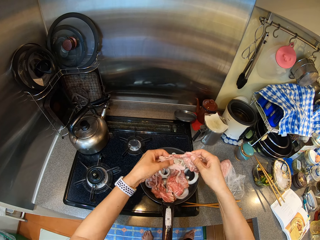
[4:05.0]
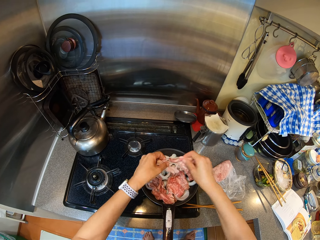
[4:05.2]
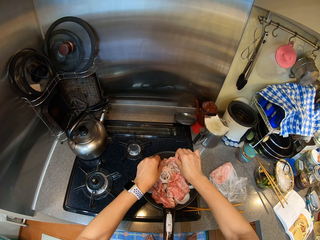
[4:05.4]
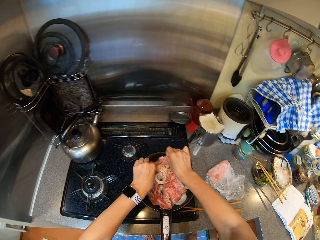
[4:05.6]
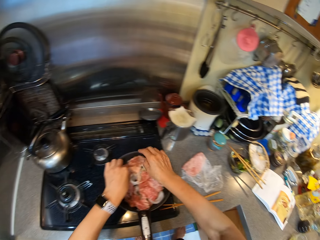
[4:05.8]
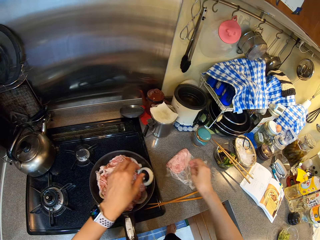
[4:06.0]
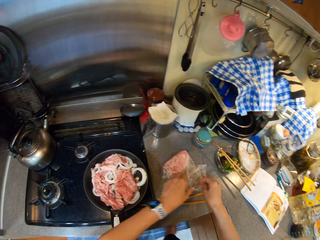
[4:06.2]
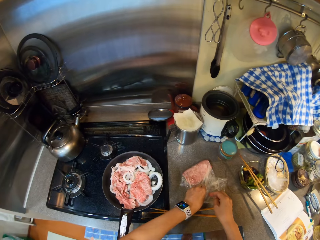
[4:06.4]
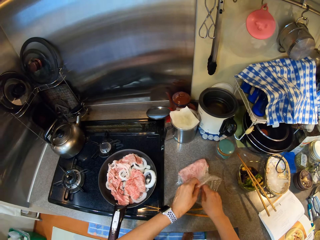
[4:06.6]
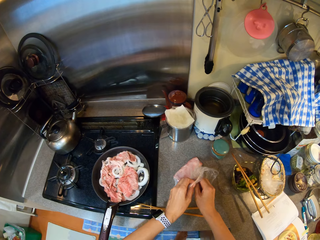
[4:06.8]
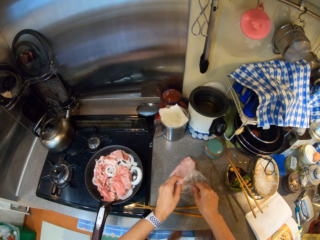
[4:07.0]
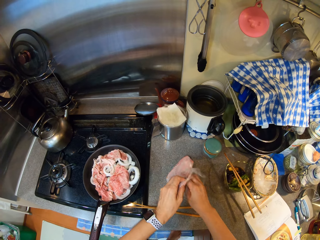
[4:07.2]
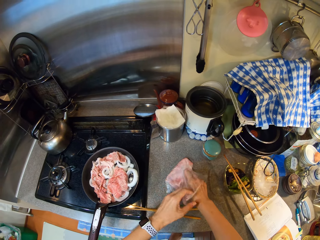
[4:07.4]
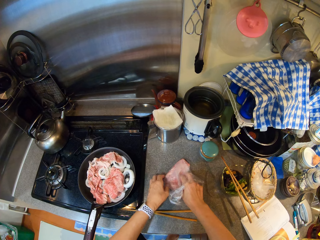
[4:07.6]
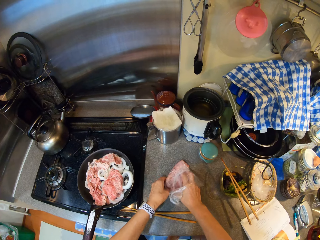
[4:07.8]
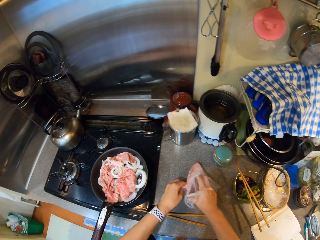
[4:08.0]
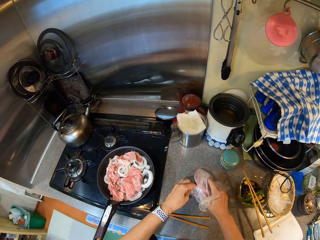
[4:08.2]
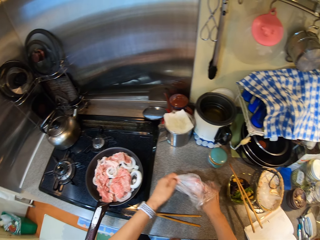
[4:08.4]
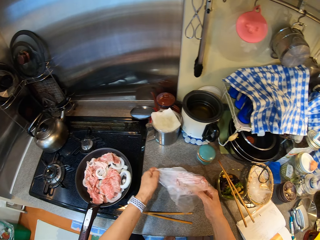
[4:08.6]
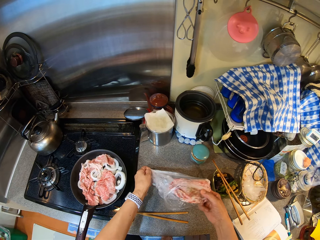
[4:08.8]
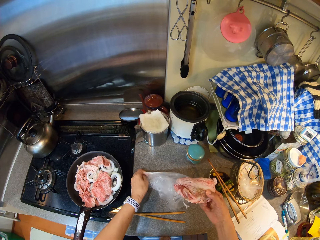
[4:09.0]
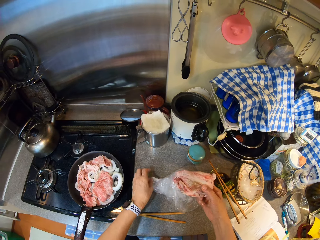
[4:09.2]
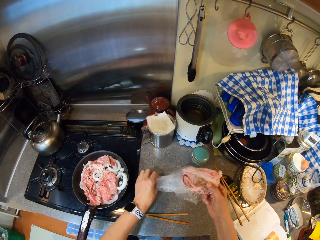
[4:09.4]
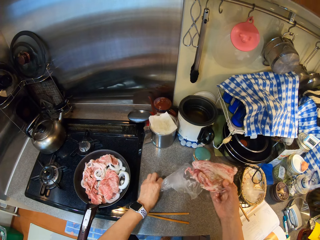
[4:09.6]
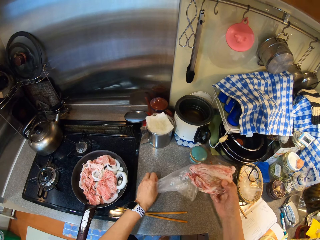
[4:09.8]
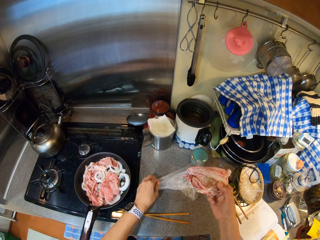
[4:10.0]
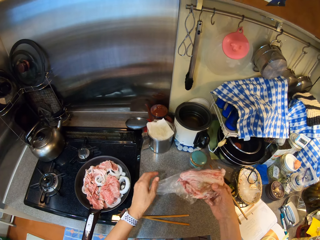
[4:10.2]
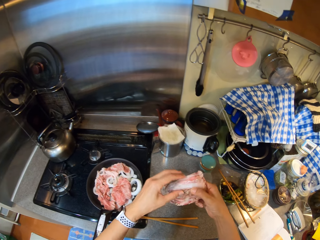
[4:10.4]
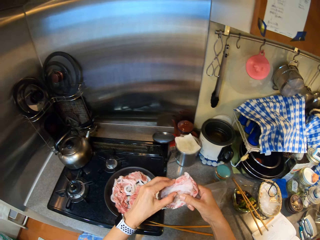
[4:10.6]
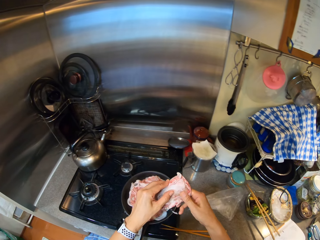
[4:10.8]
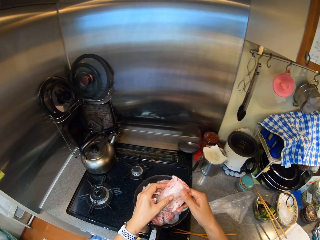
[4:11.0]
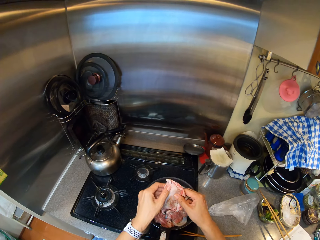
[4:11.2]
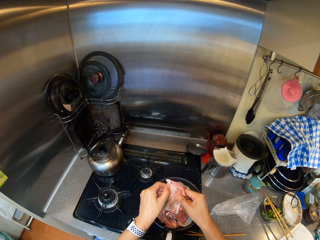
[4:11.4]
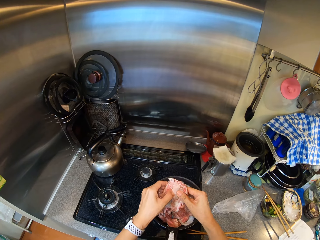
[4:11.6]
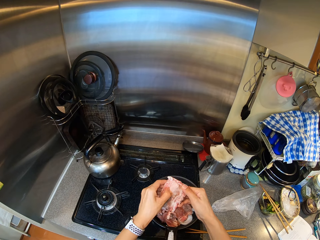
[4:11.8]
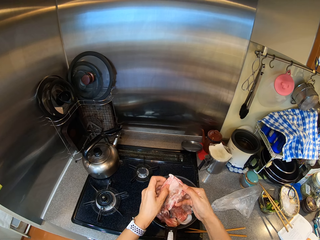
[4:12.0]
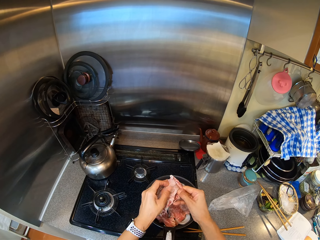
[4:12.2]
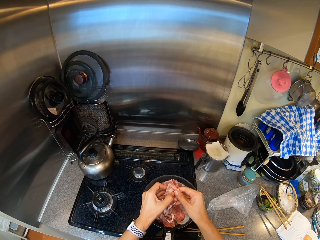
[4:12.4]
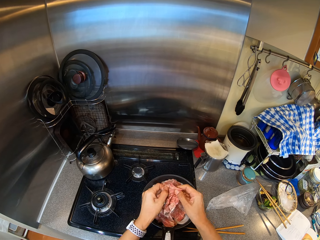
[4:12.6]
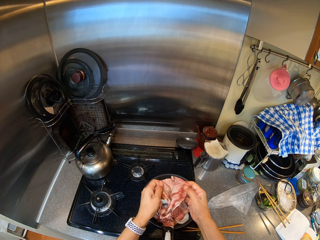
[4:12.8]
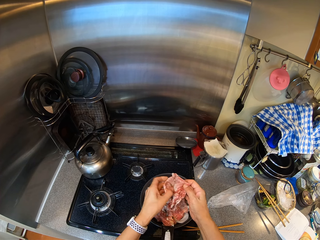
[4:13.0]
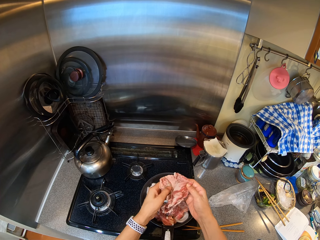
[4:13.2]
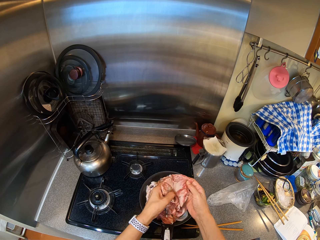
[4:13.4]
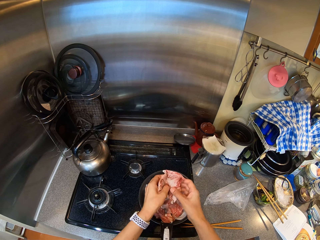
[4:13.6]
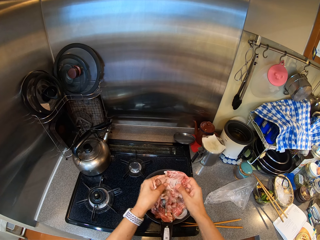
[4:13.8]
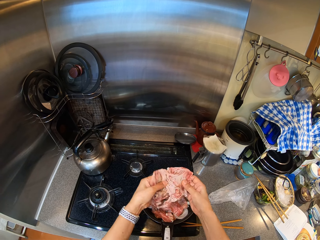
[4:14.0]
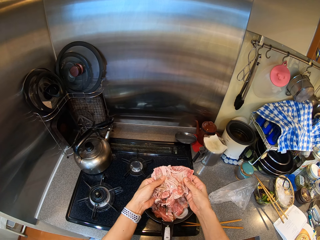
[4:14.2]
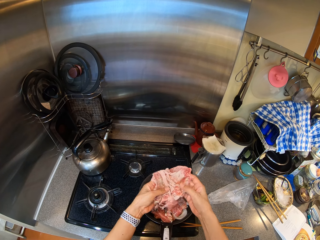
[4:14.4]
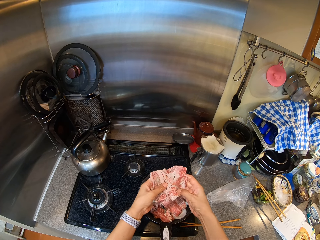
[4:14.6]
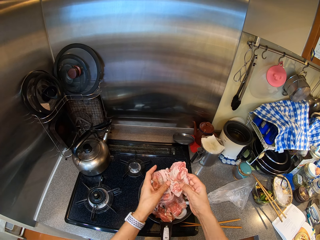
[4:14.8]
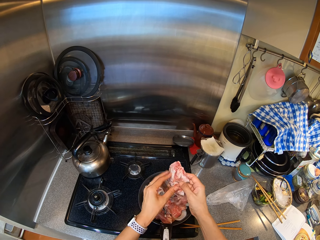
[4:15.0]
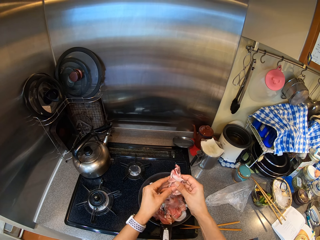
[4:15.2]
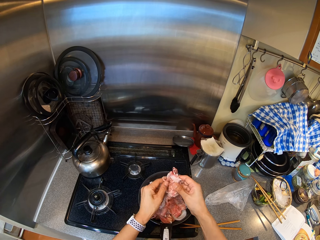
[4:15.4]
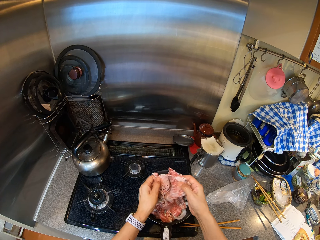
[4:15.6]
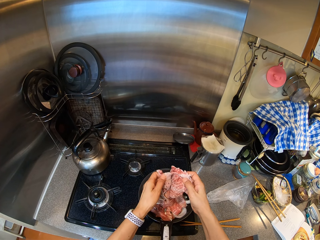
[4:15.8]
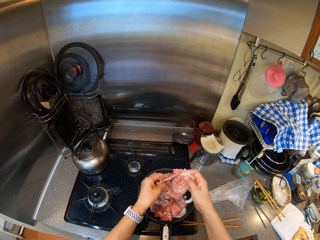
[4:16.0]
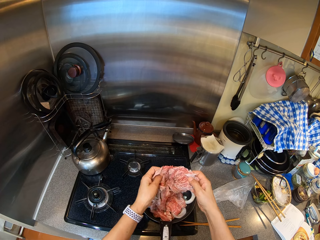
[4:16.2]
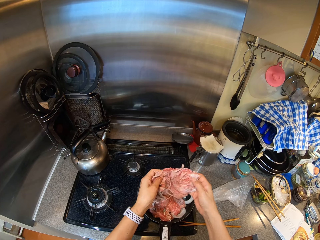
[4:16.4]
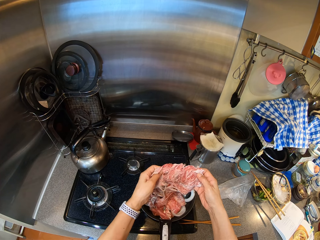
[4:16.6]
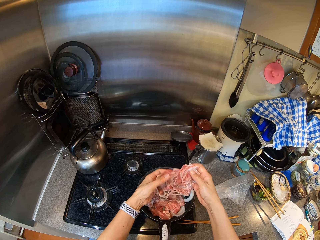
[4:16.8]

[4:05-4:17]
The camera wearer takes meat. They put something in the cooking pot.

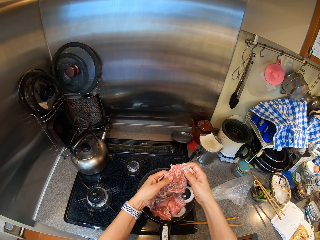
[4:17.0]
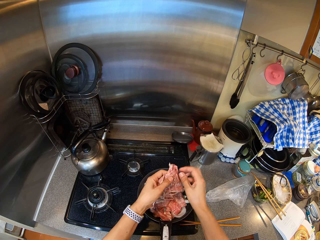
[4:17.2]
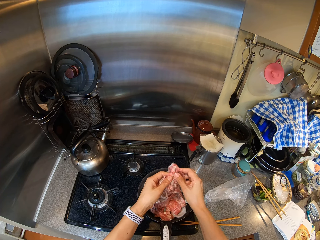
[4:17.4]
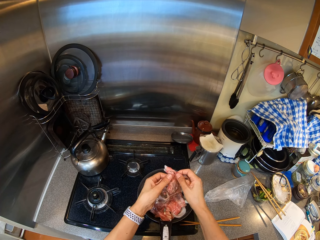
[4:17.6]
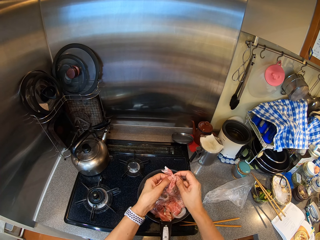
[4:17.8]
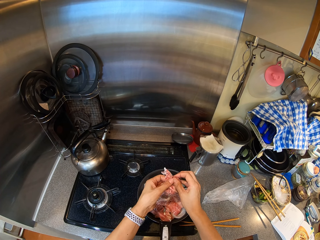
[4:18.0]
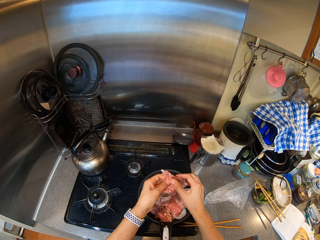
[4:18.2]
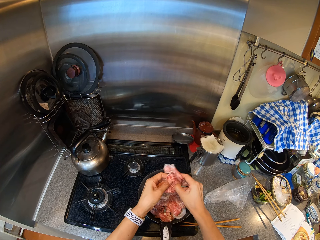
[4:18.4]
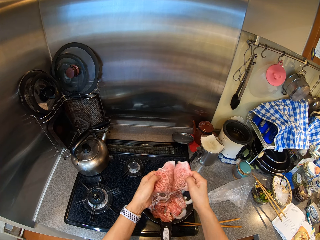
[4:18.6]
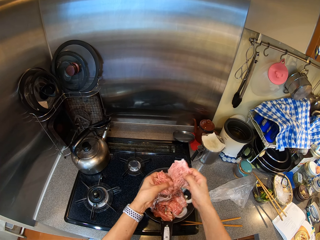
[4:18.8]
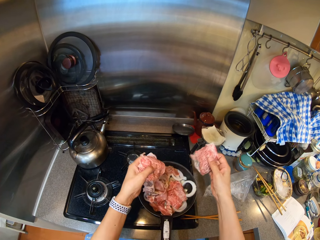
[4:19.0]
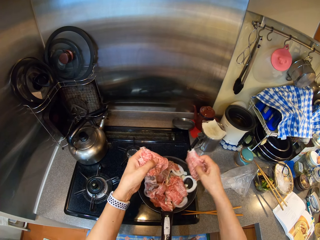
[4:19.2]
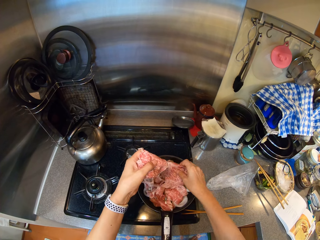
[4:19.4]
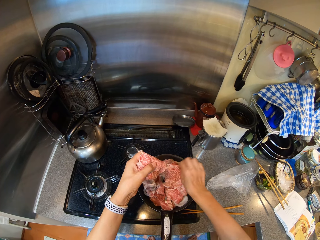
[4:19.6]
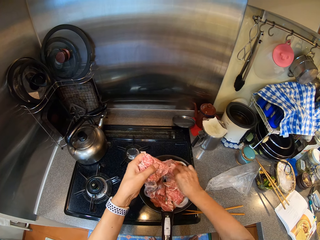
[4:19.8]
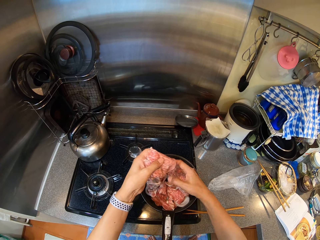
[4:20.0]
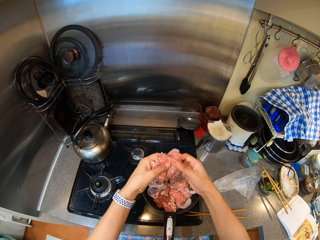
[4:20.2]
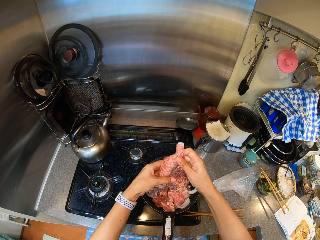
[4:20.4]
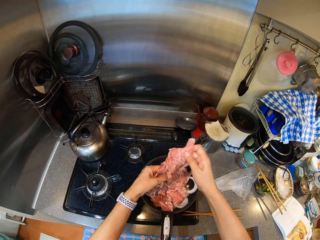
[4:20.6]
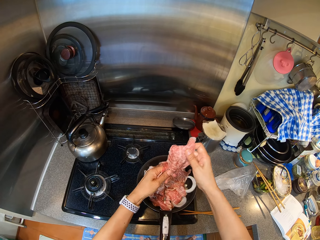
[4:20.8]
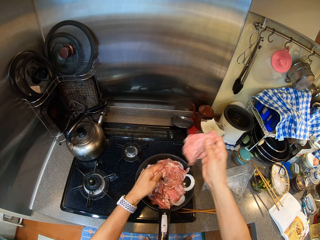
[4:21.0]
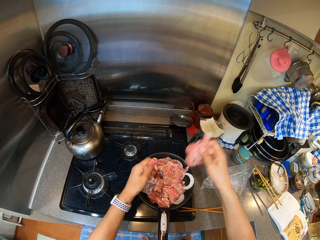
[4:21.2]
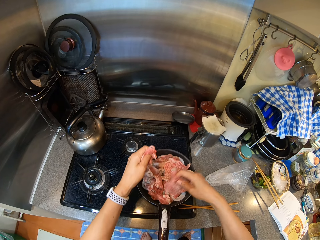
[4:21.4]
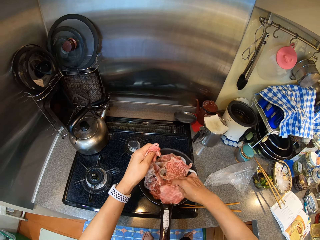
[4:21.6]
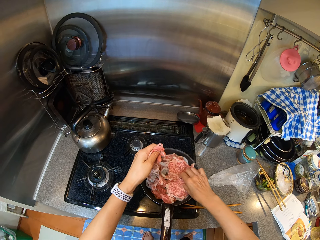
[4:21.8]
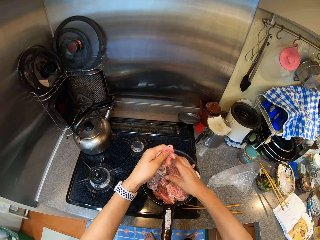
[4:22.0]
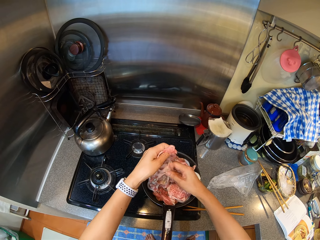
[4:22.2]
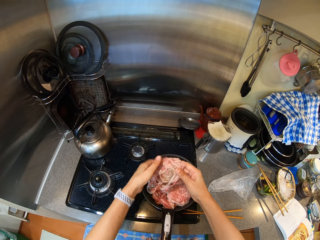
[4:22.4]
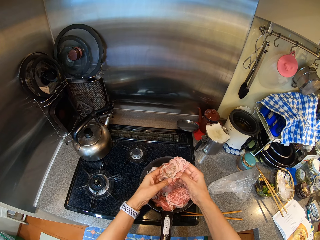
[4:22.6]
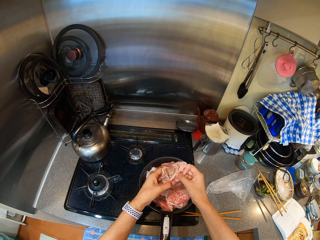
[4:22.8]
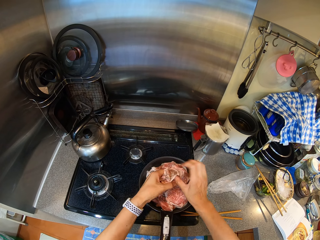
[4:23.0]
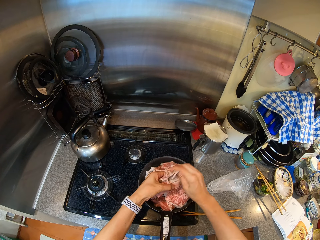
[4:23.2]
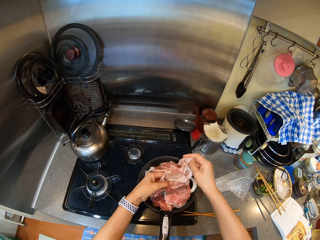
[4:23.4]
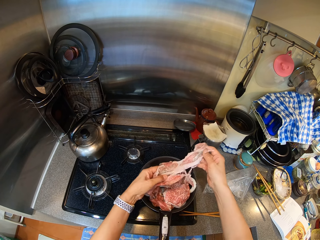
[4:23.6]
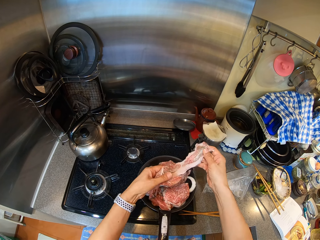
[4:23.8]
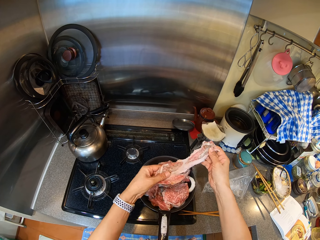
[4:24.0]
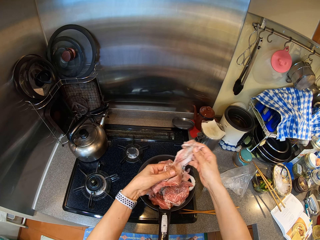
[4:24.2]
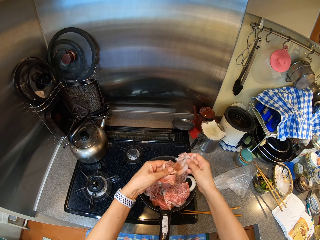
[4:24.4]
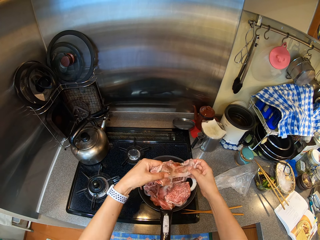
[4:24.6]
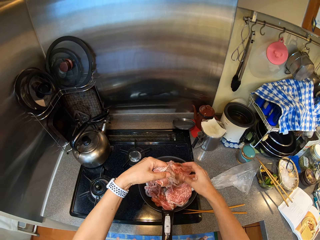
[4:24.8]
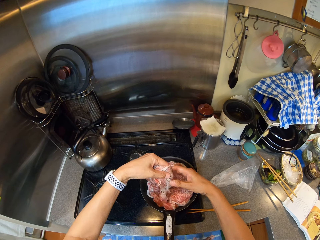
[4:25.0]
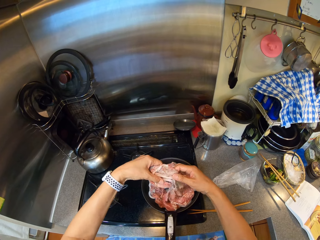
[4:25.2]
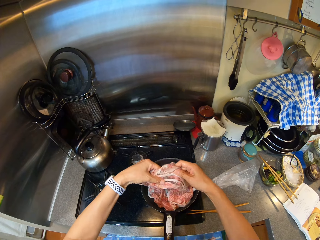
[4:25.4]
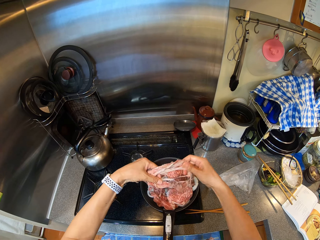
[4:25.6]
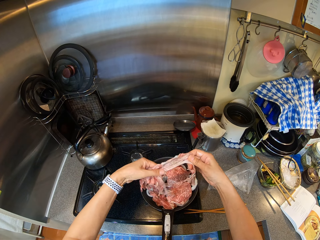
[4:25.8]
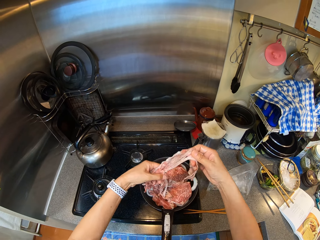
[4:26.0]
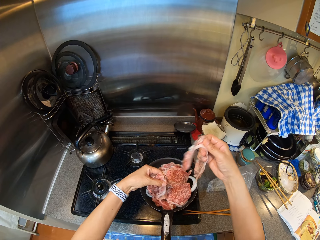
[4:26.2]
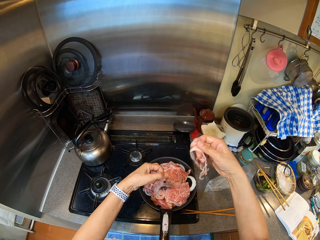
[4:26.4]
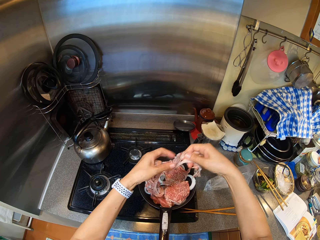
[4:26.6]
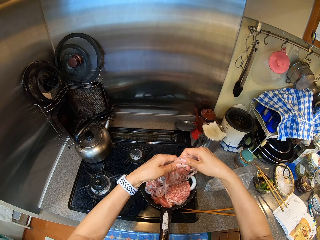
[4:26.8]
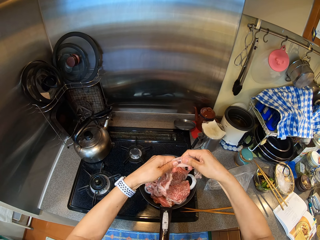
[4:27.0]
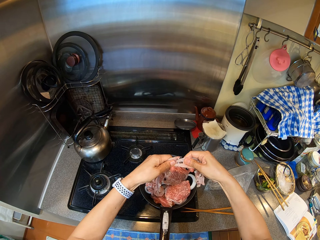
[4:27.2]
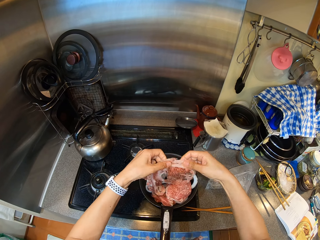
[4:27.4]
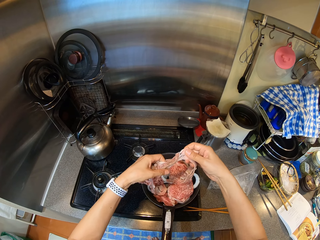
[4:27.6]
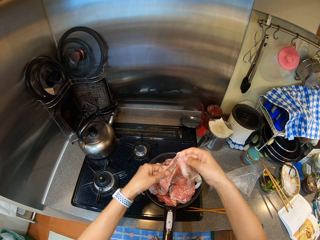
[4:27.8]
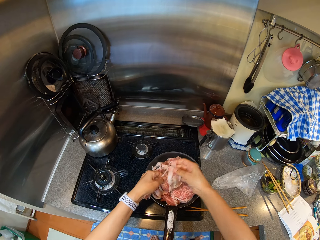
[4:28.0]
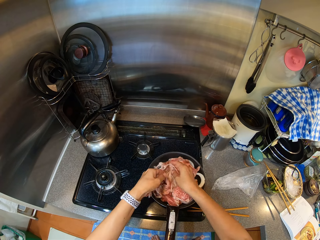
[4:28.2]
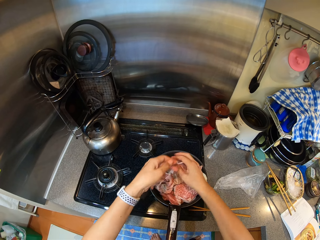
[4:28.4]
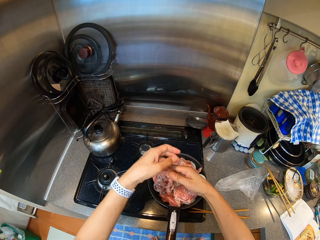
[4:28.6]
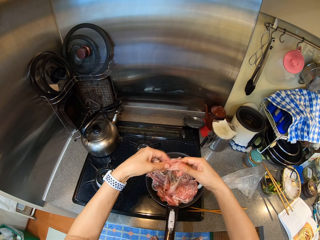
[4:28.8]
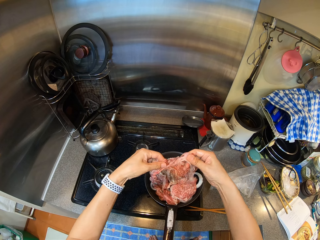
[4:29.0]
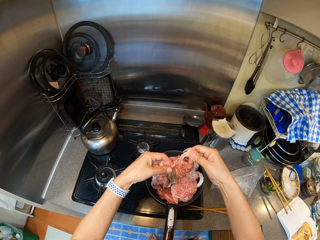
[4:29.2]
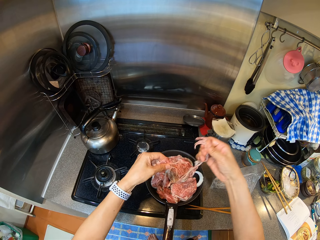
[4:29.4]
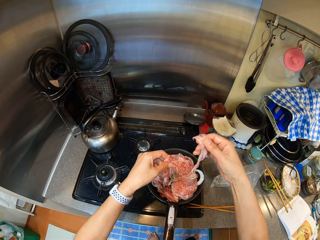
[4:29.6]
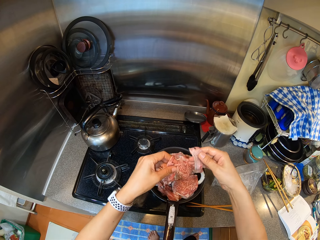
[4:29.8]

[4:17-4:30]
The camera wearer puts meat in a pan.
